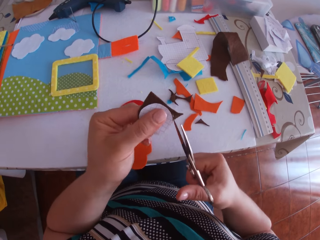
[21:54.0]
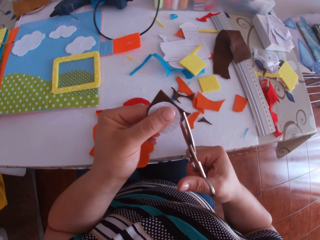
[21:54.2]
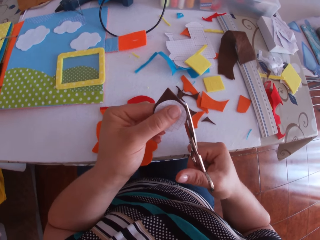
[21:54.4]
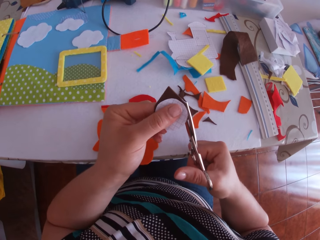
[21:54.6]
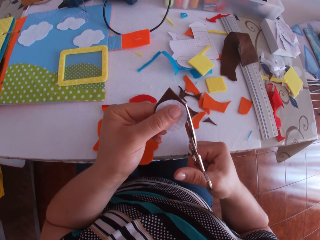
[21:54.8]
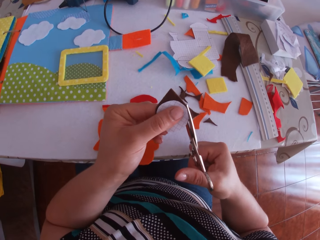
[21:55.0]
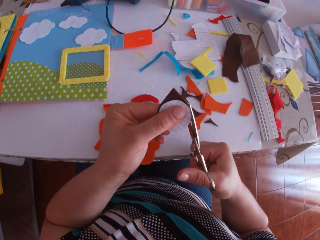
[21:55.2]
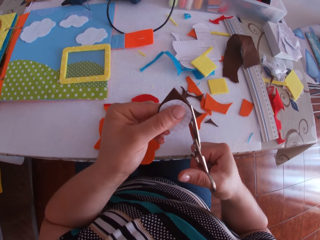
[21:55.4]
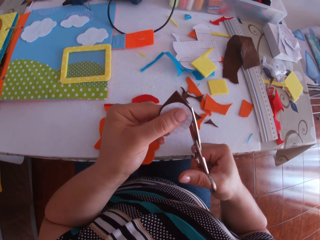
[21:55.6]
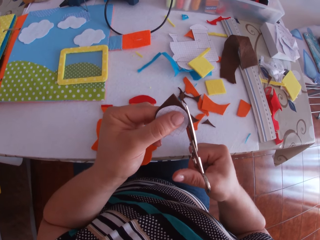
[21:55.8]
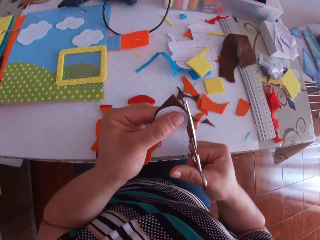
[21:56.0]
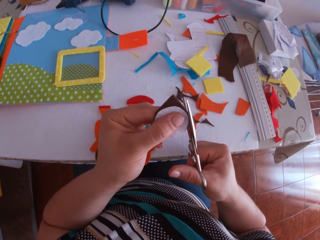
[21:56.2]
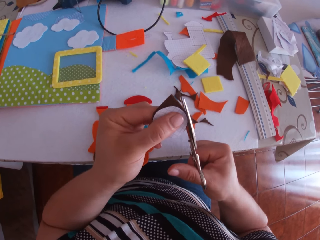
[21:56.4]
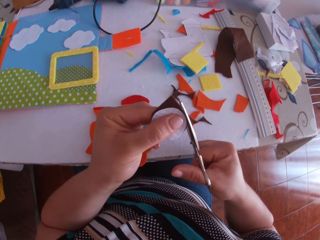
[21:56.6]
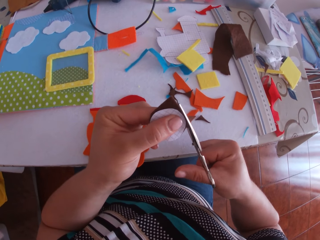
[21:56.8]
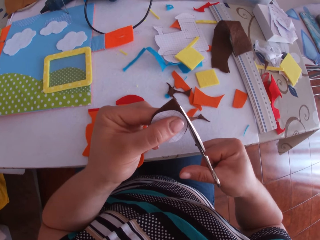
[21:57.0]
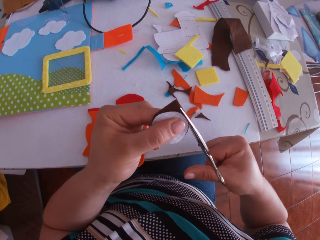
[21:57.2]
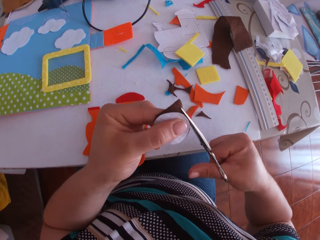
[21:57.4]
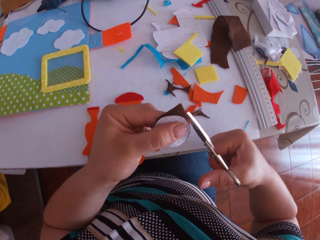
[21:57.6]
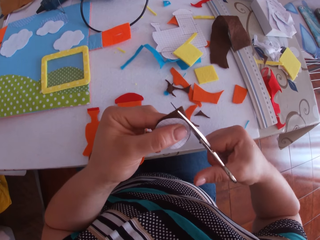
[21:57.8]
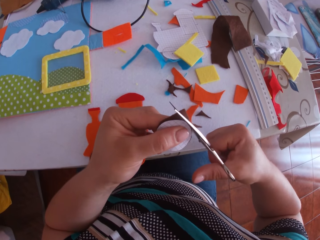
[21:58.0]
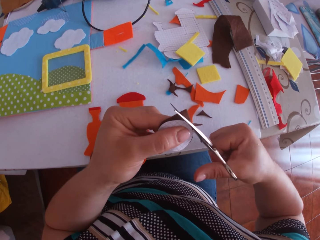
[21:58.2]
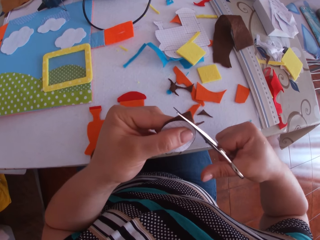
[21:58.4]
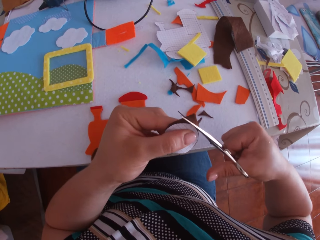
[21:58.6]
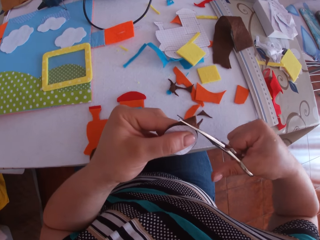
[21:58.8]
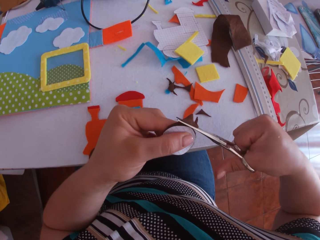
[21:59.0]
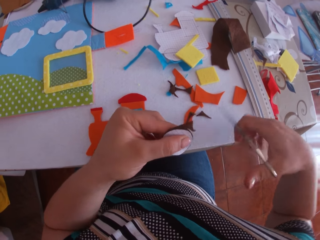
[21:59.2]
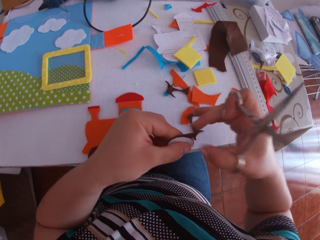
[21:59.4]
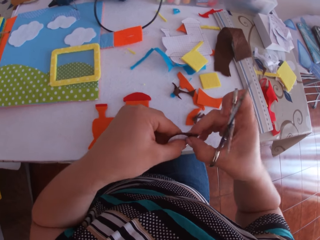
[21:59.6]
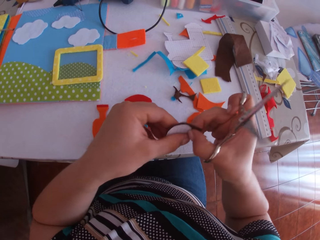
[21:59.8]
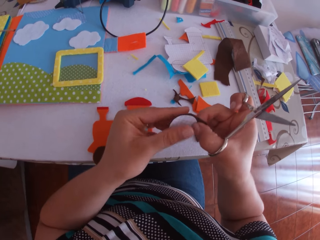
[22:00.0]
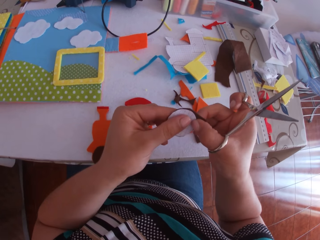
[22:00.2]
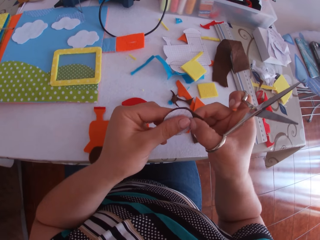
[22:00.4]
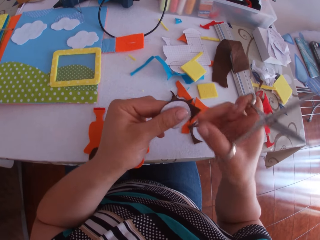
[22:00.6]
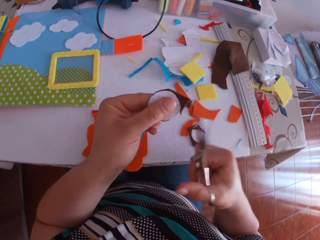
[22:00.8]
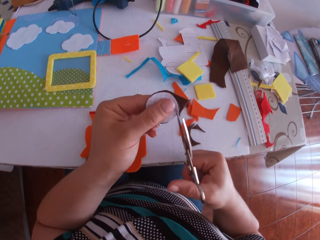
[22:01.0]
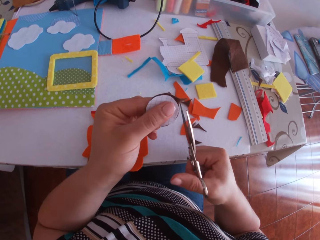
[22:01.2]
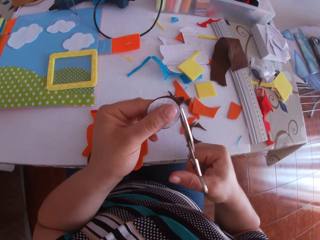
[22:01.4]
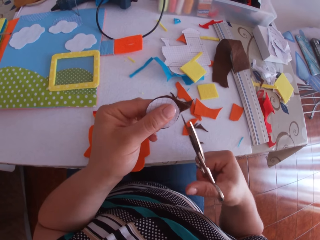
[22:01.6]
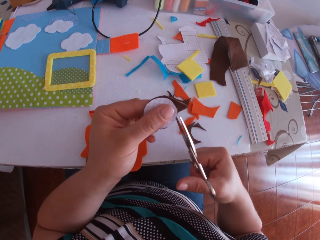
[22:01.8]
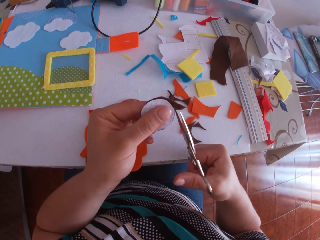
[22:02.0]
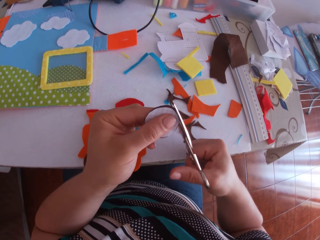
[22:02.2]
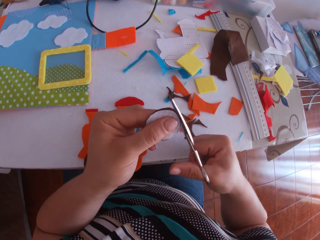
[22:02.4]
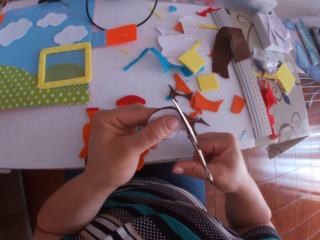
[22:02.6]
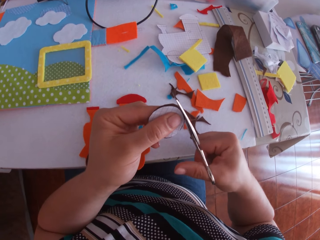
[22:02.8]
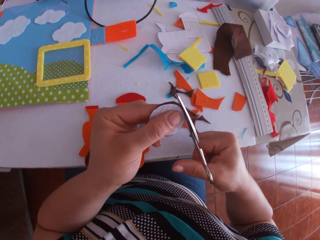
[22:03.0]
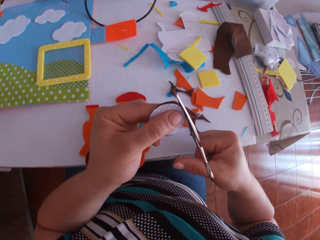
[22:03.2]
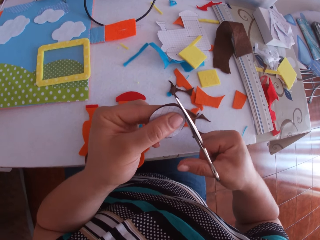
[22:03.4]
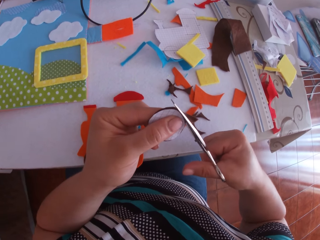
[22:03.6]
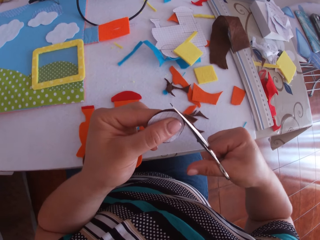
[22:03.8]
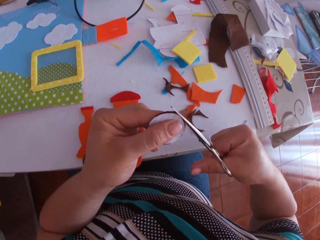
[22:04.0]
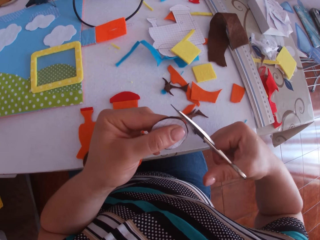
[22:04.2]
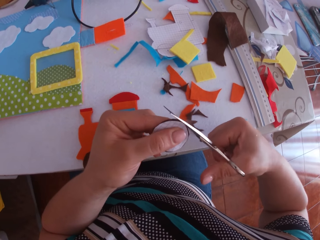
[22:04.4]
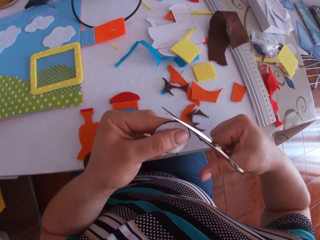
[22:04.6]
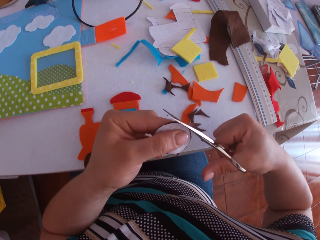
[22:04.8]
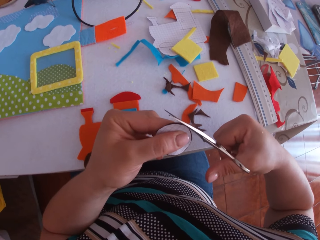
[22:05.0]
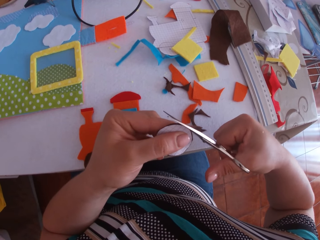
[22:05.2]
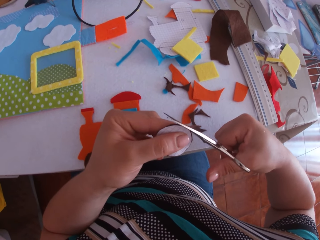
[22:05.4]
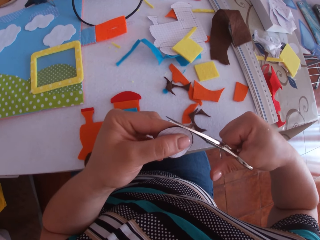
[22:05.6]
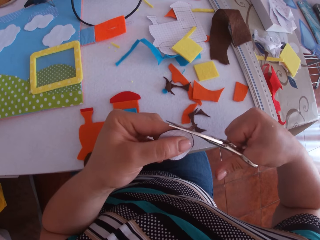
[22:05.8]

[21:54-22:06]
The camera wearer trims the felt material using a pair of scissors. They swing their hand. They hold the felt material. They swing their hand. They trim the felt material using the pair of scissors.

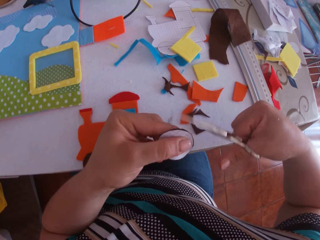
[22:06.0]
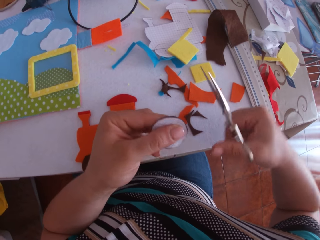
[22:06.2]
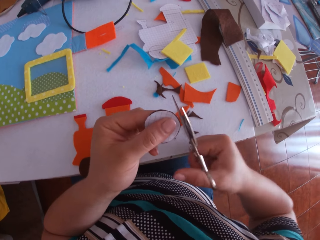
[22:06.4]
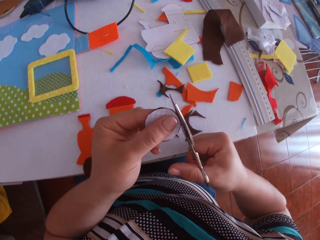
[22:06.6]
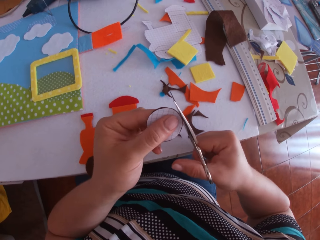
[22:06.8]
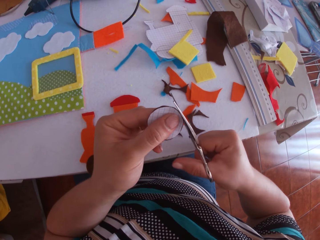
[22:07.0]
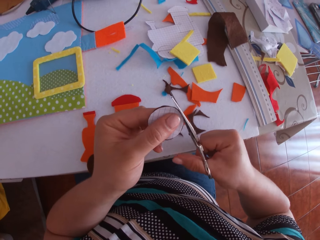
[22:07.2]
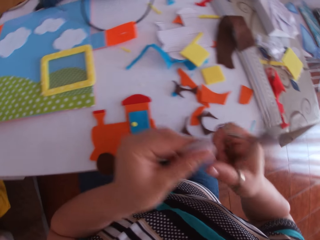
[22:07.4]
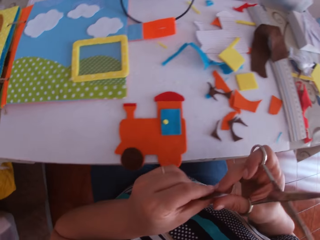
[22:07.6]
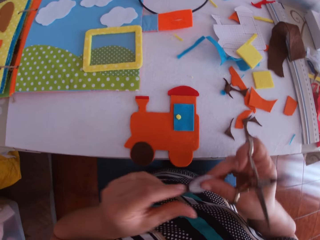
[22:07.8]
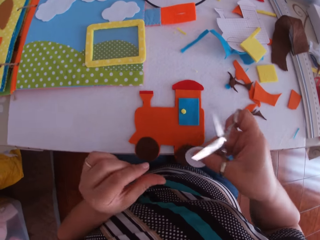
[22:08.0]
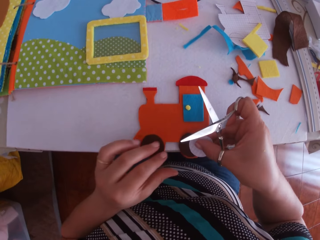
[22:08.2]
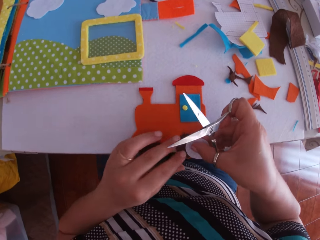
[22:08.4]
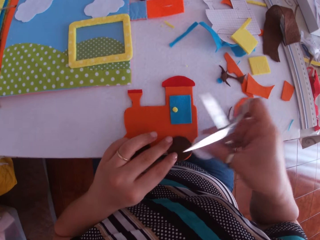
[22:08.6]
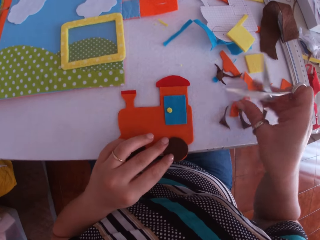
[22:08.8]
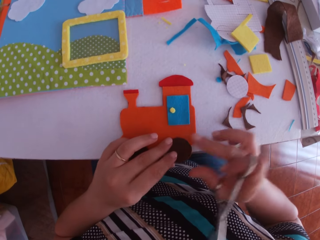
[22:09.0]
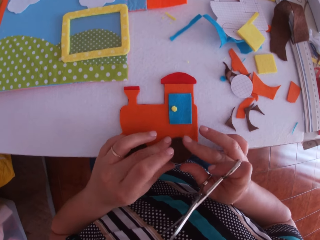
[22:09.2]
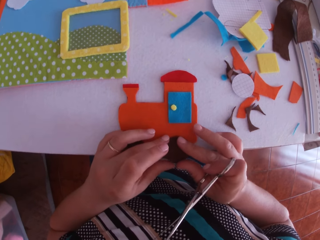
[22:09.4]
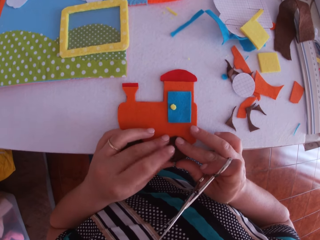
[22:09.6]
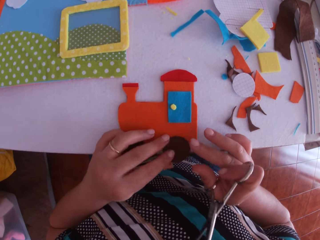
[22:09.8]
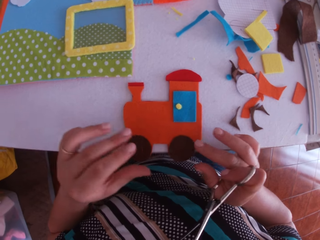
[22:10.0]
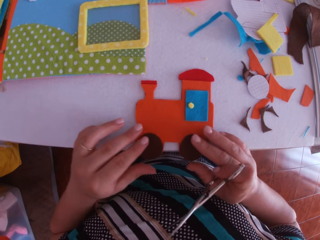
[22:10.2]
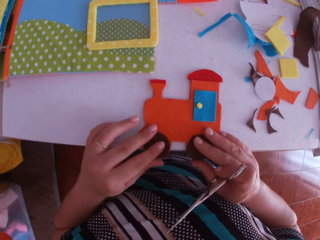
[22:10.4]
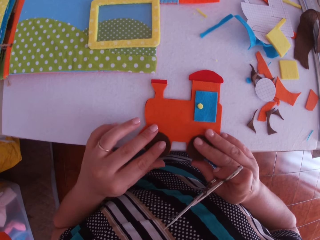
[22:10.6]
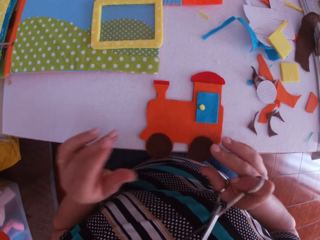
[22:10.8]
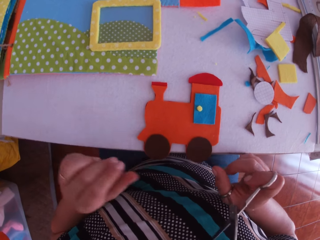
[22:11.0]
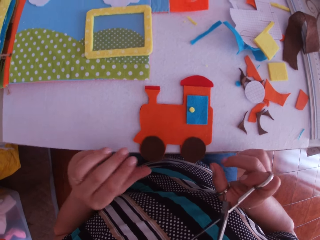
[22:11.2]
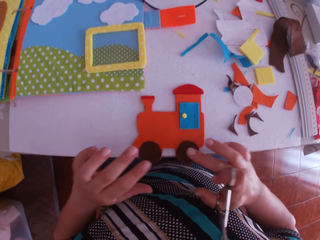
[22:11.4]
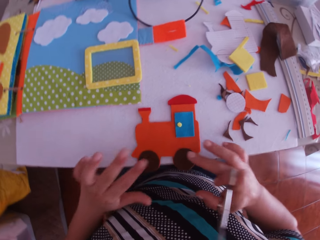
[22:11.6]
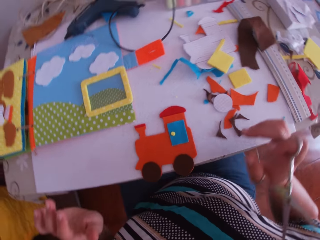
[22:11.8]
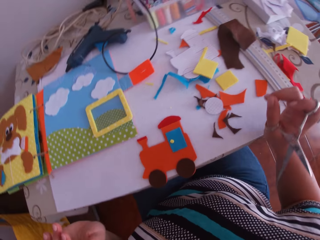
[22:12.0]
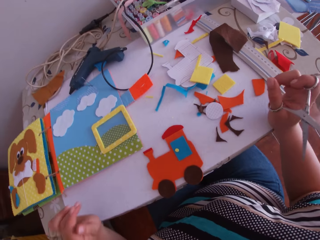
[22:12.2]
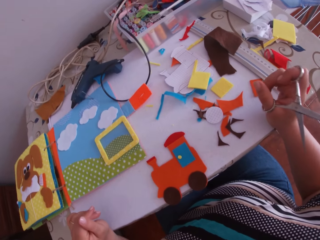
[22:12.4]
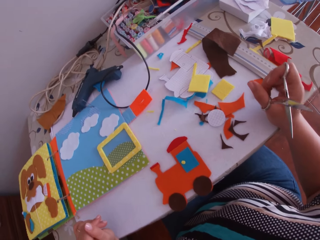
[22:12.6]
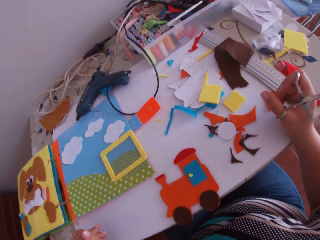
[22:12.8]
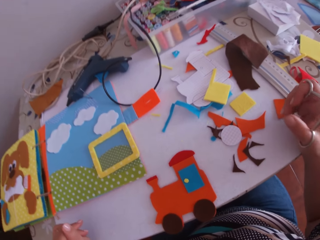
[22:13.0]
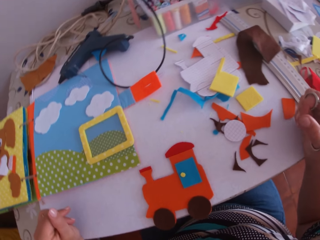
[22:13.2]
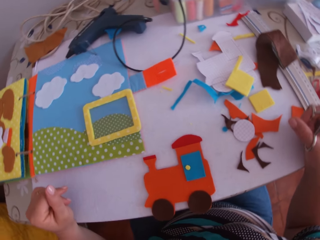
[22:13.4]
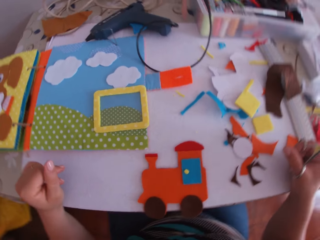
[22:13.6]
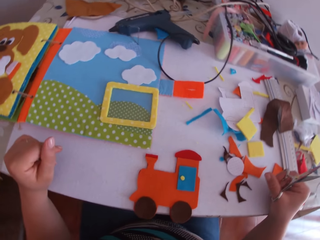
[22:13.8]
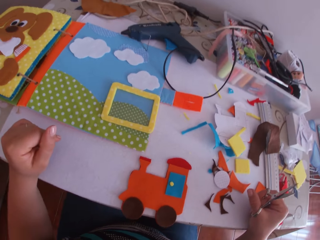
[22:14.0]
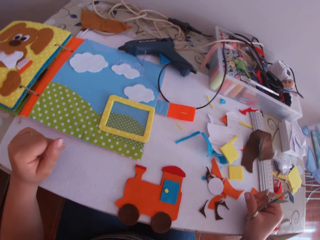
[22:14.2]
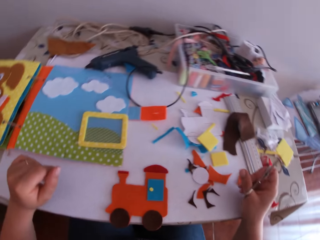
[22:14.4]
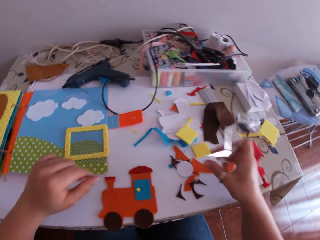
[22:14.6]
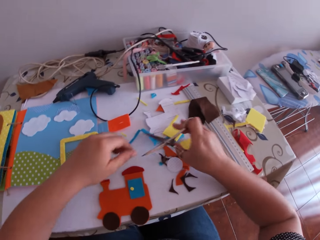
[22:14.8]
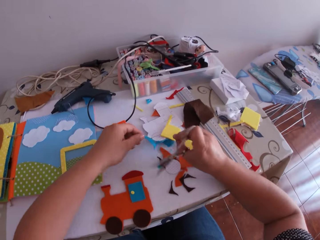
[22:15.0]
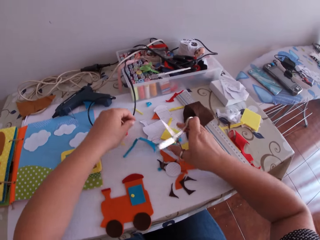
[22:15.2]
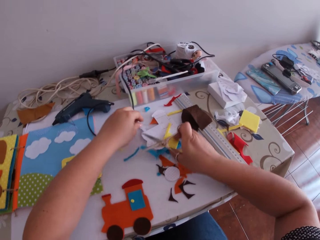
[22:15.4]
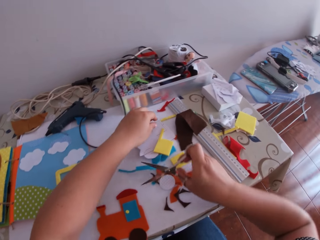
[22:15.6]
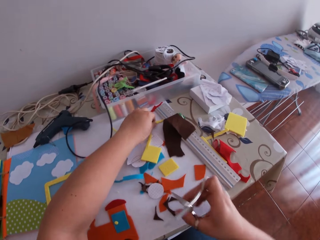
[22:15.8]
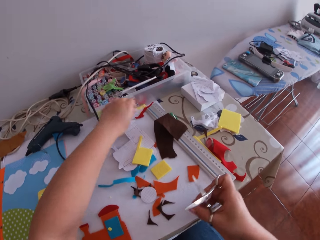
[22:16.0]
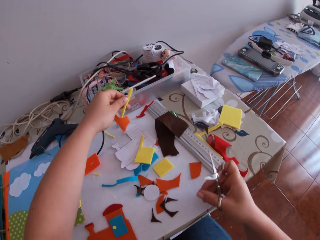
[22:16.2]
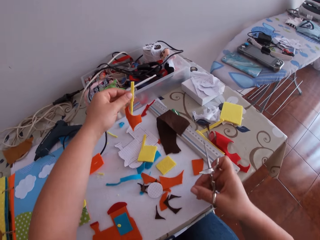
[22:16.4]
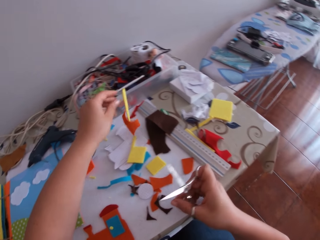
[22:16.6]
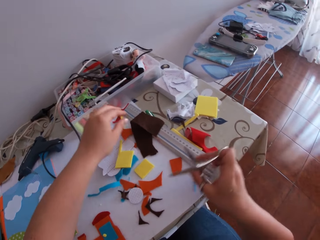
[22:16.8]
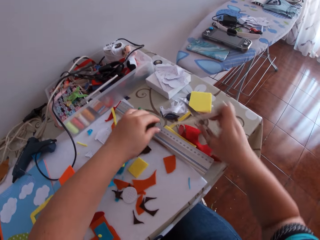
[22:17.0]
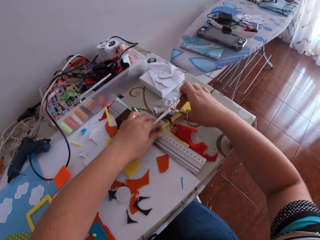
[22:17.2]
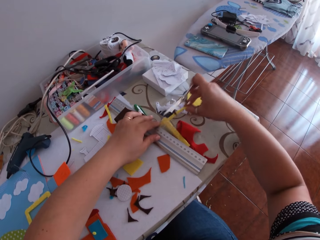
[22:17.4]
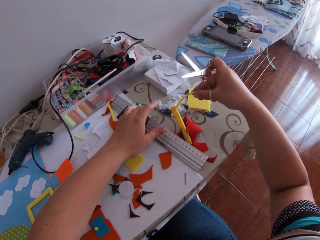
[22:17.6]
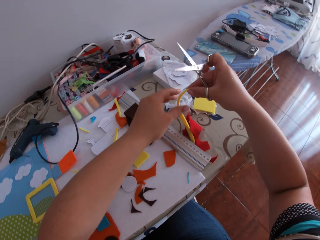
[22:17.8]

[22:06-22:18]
The camera wearer holds the felt material. She places the brown circular cloth on the cardboards with her right hand. She swings her hand and touches the felt train craft. She drops the piece of paper. She swings her hand. She places both hands on the cardboards. She holds the felt train craft. She swings her hand. She holds the felt train craft. She swings her hand. She leans her hand on the desk. She stares at the felt train craft. She swings her hand. She picks up a felt material. She drops the felt material. She swings her hand. She picks up a yellow cardboard strip with her right hand.
